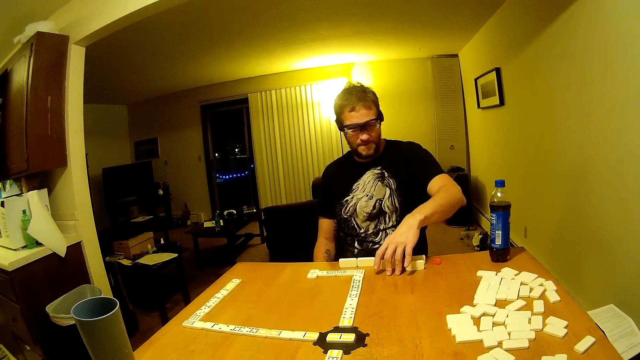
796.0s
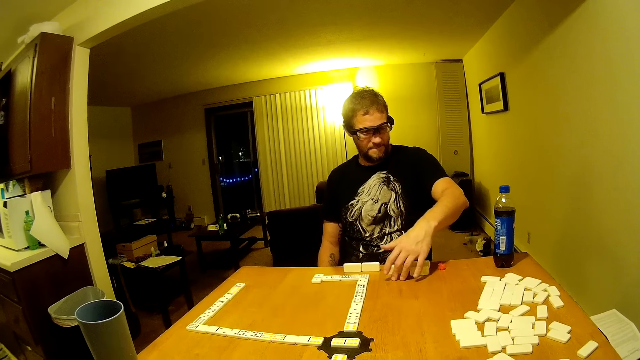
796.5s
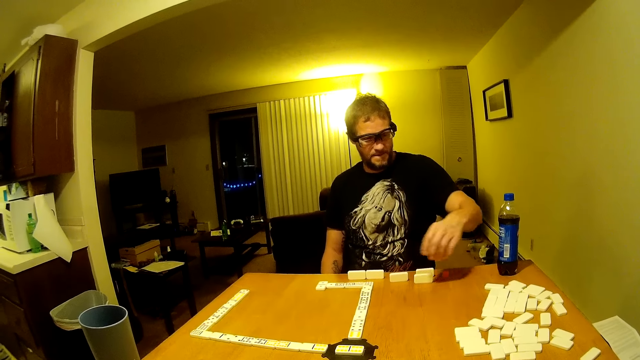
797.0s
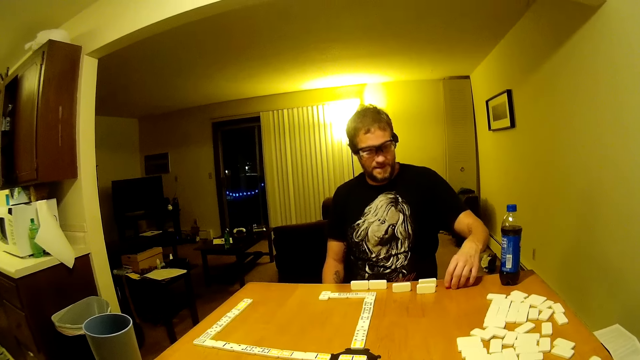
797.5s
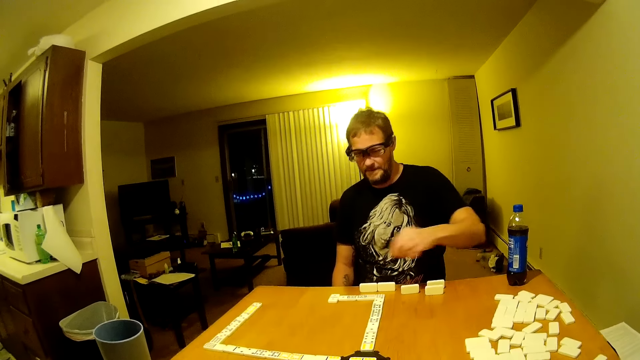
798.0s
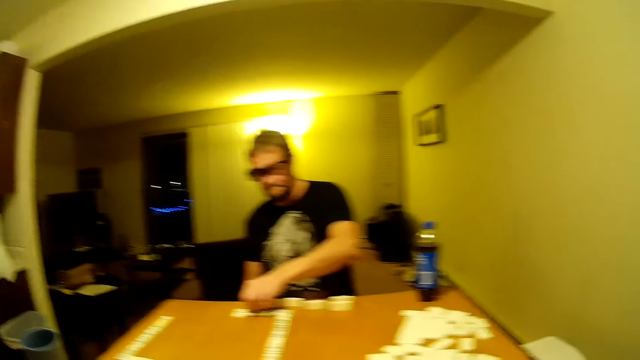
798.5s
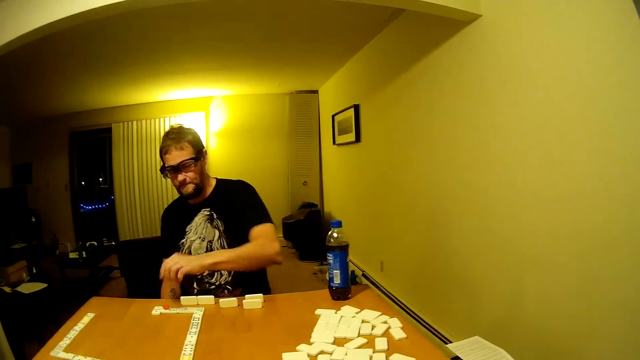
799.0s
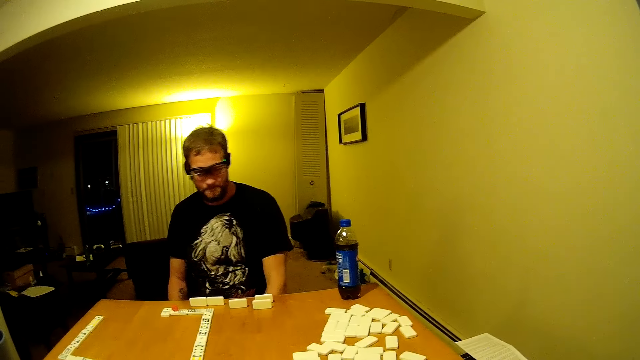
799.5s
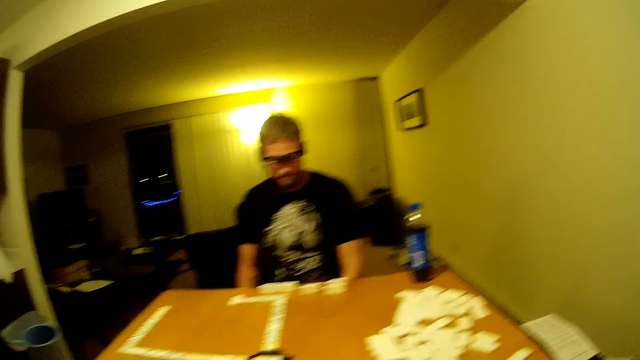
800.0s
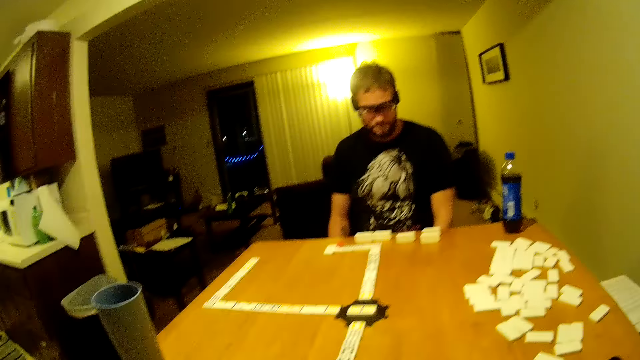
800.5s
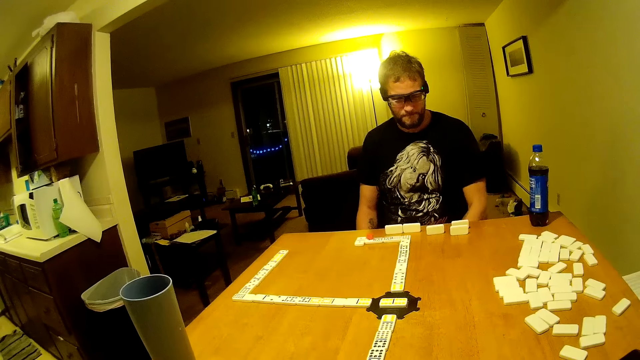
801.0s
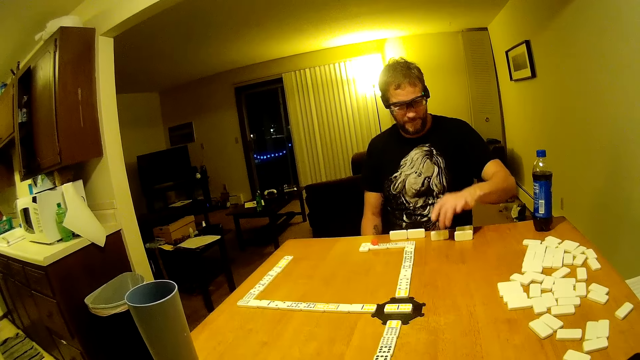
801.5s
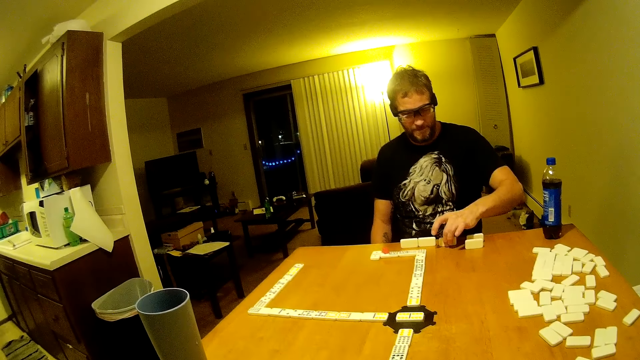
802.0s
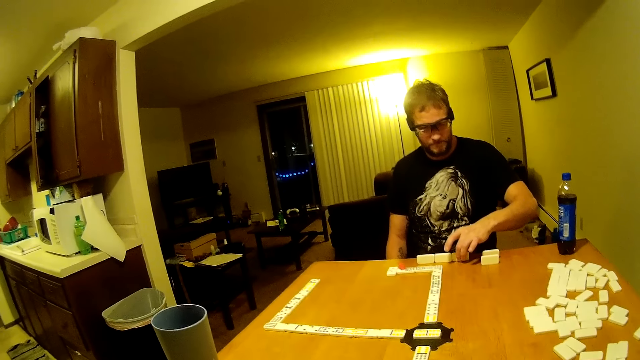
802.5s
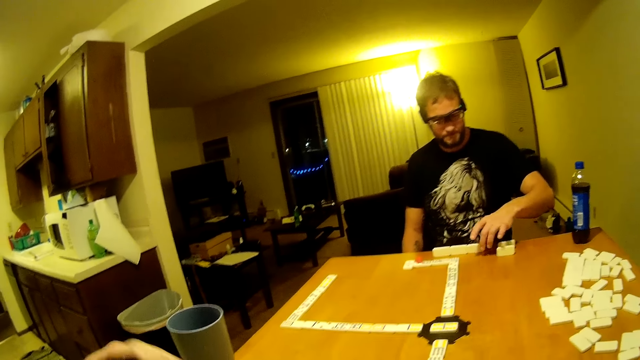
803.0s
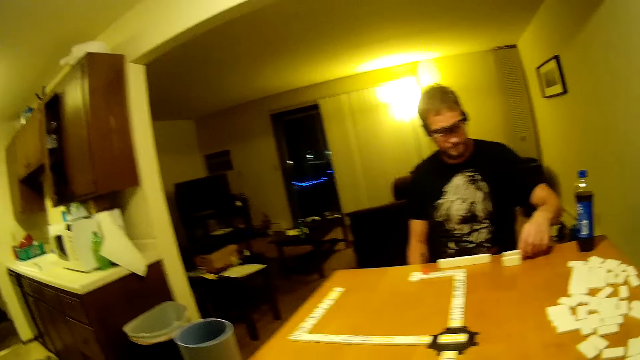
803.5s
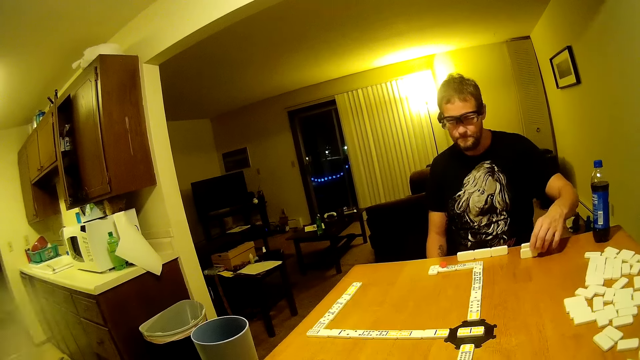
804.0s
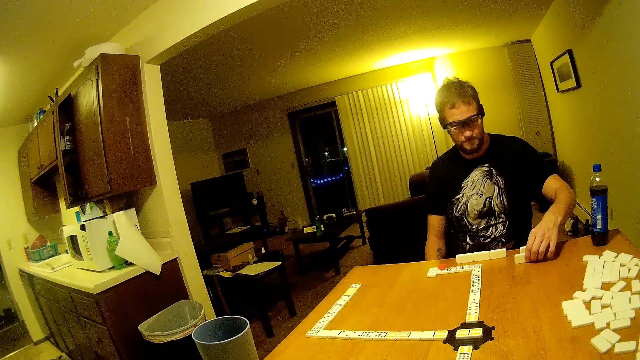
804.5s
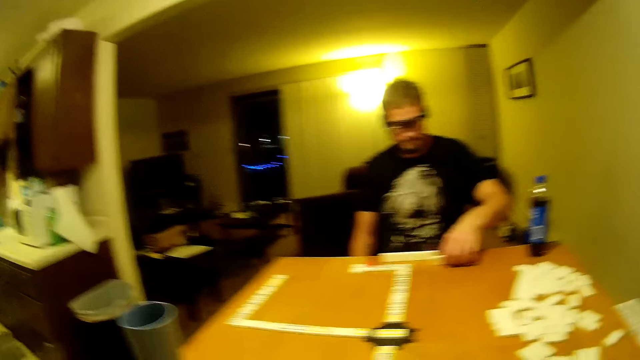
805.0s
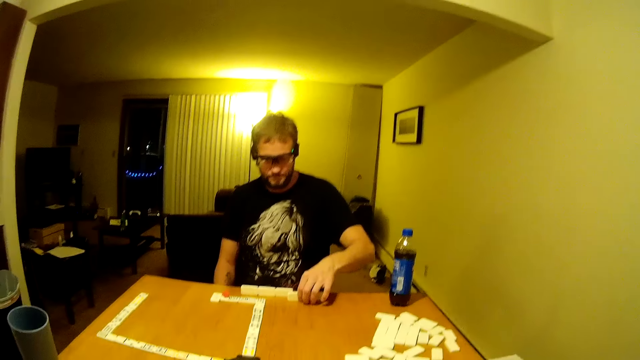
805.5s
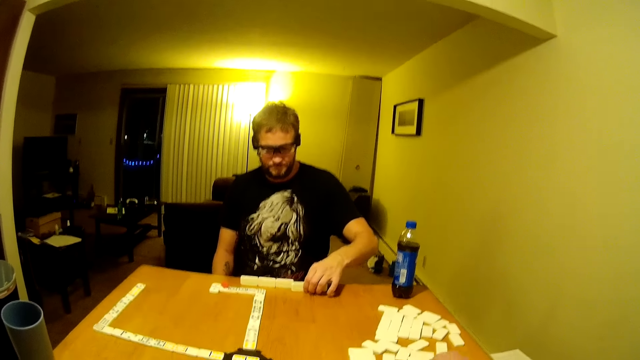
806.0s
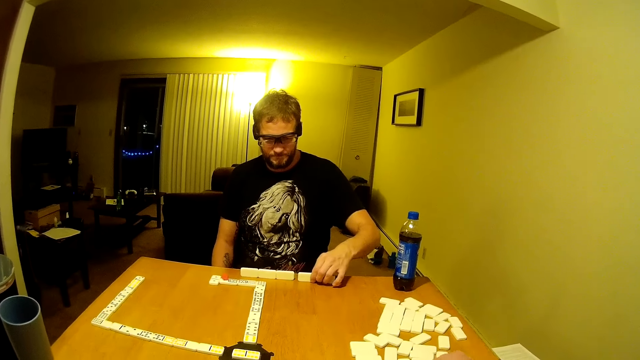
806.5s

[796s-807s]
A man looks at domino pieces. The man picks something from the table. The man puts something on the domino pieces. The camera wearer looks around. The man moves dominoes on the table. The man drags a domino piece. The camera wearer looks around.

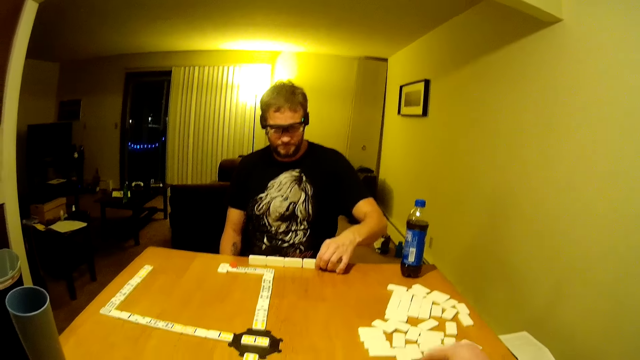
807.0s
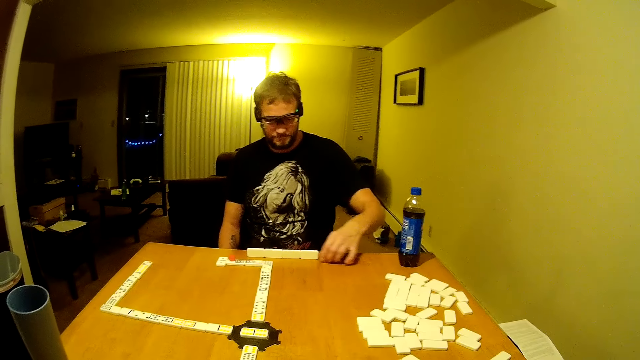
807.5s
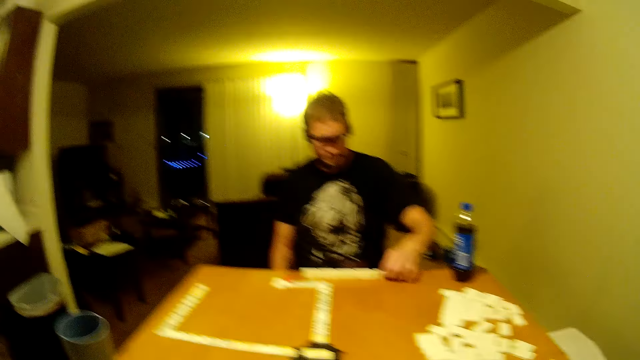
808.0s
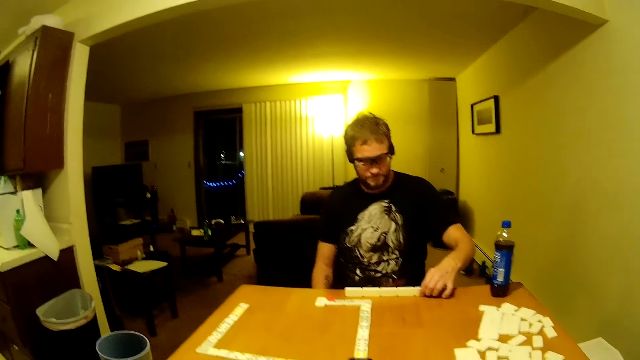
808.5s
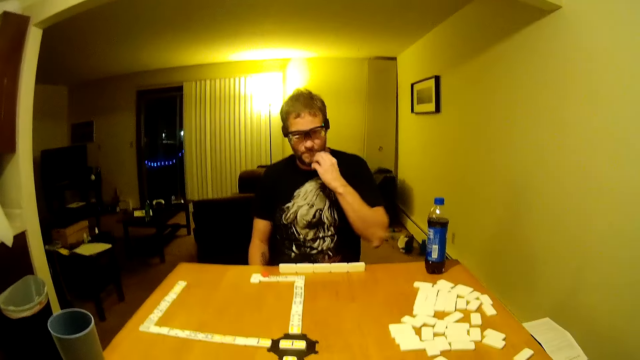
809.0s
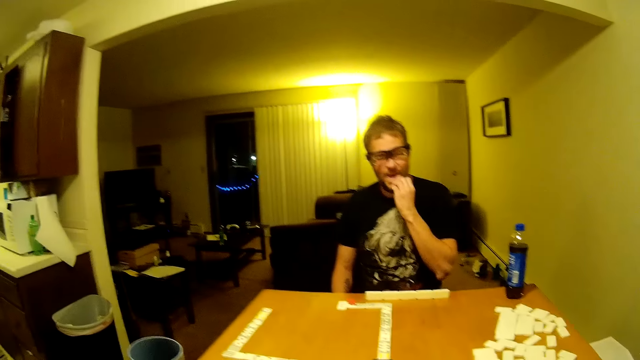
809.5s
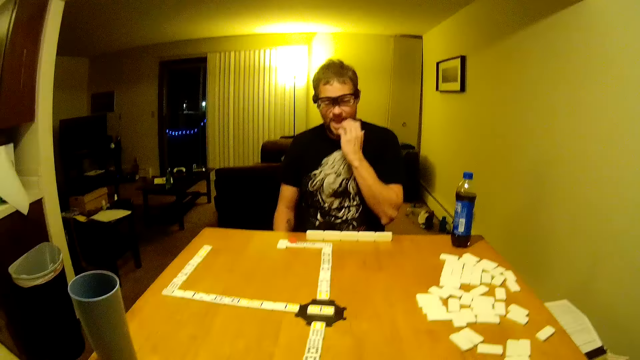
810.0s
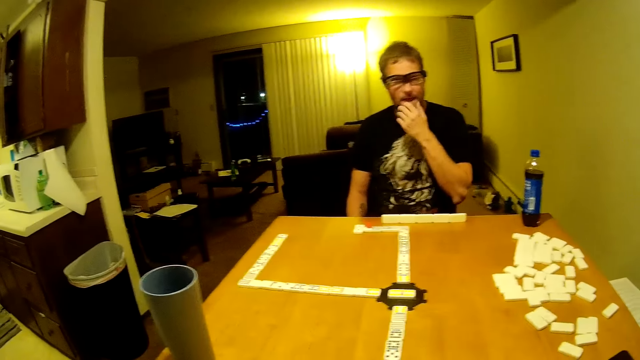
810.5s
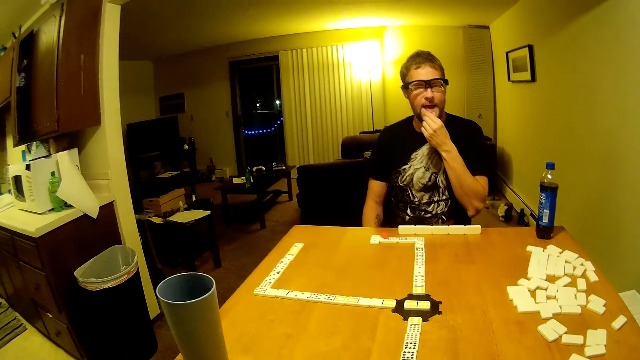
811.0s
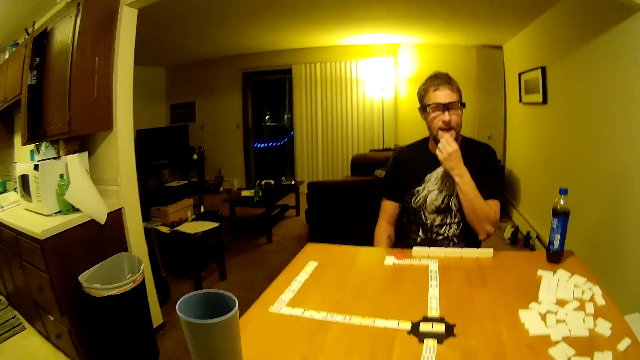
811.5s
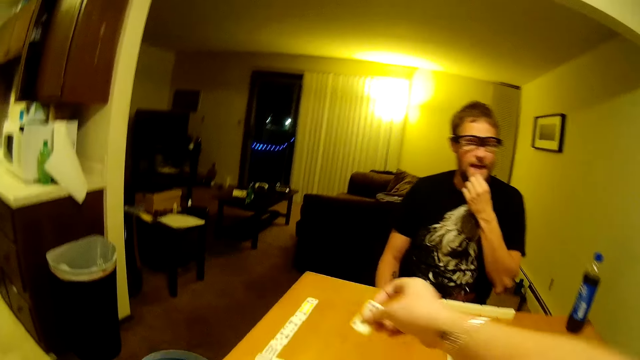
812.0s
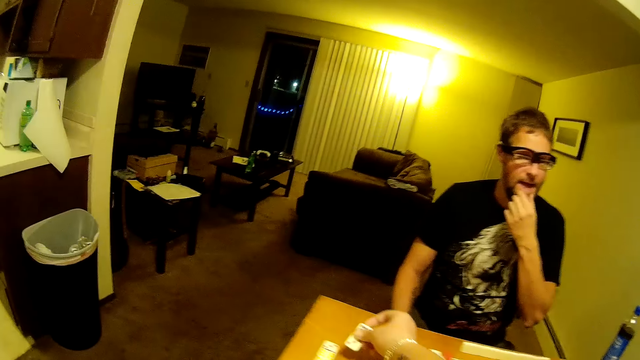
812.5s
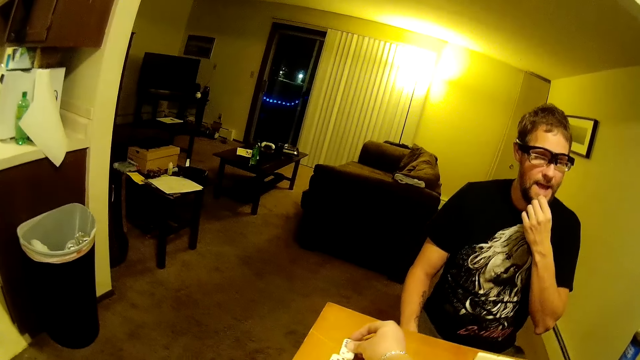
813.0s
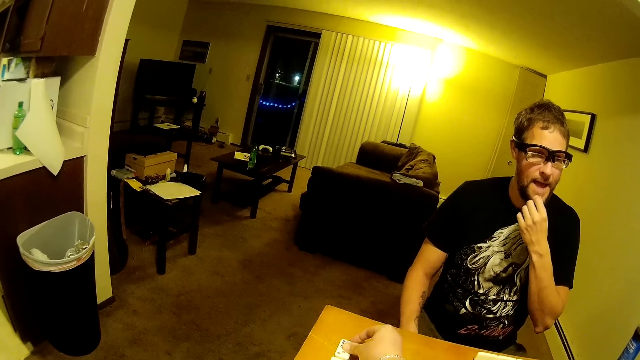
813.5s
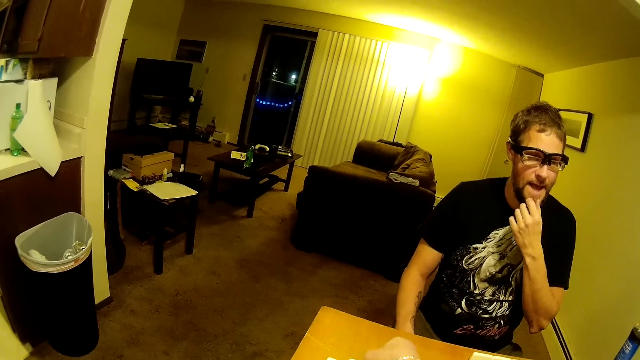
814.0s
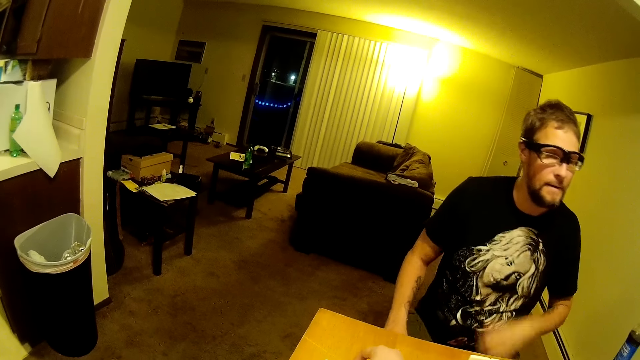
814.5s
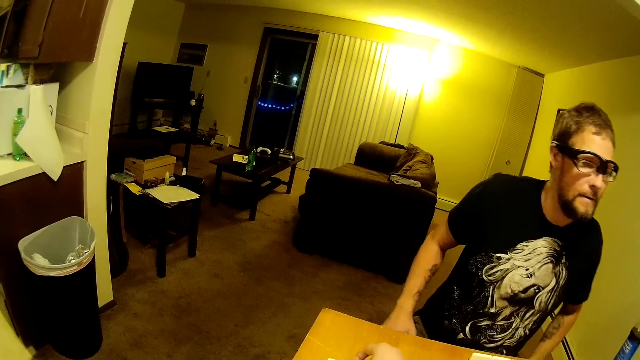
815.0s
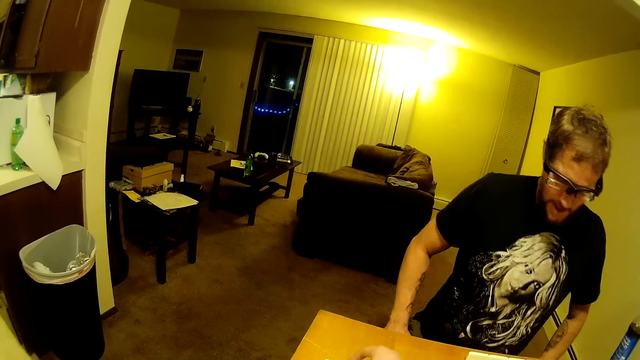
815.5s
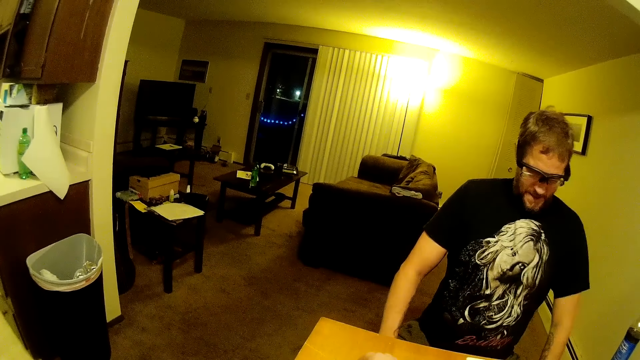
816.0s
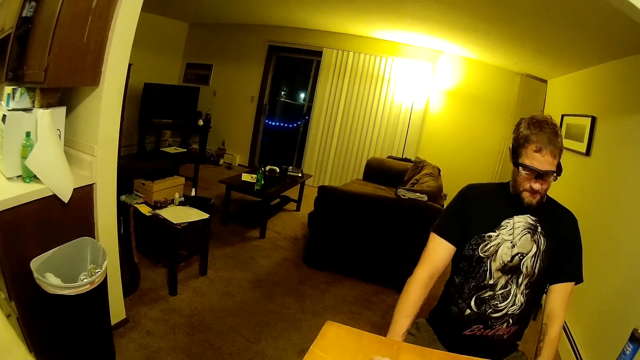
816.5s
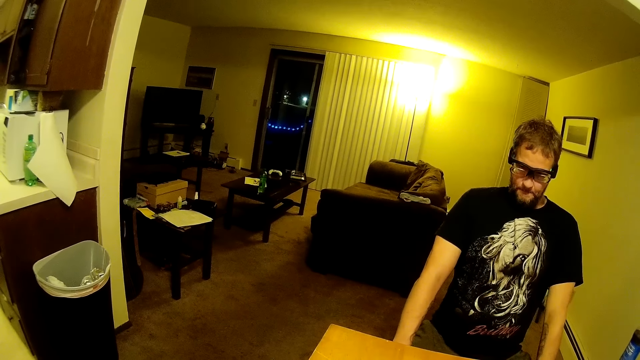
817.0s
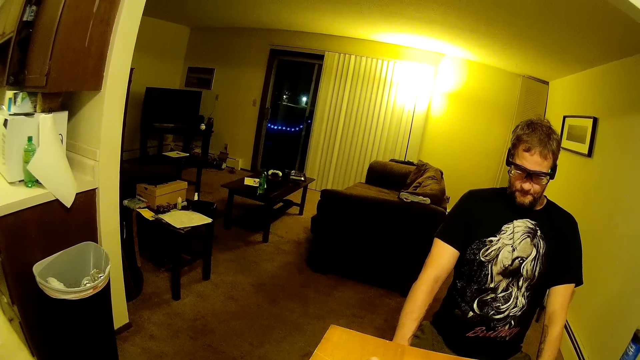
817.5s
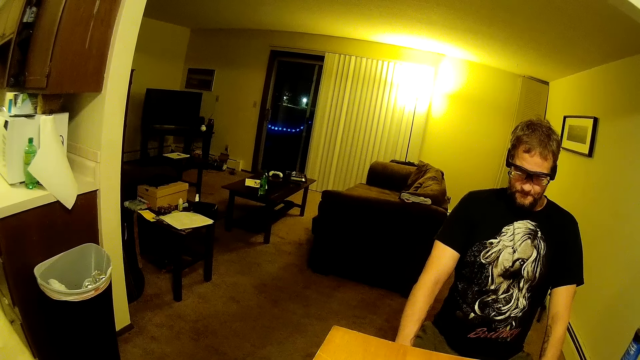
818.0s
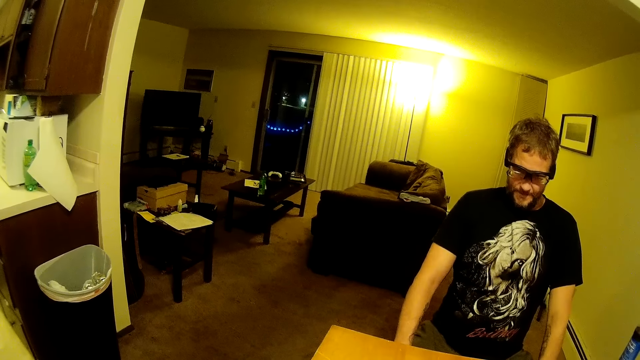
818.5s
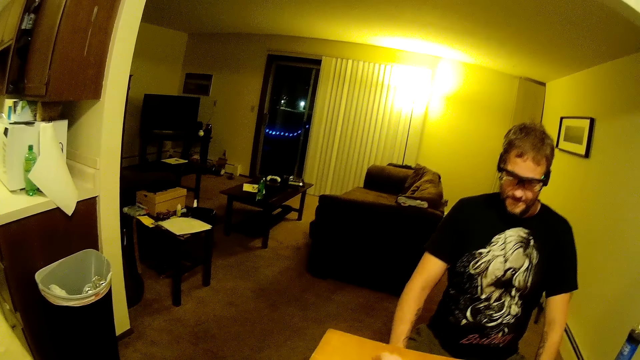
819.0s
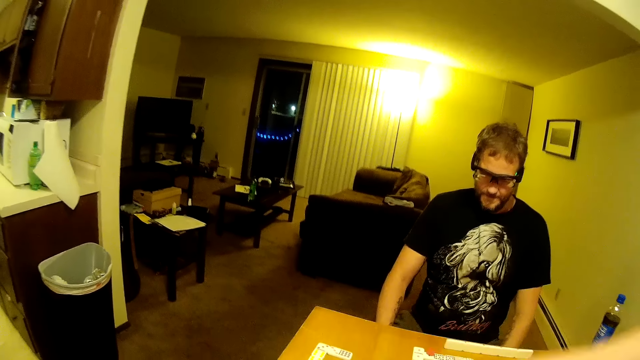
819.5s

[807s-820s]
A man moves dominoes on the table. The man scratches his face, touches his lips and rubs his face. The camera wearer places dominoes on the table.
